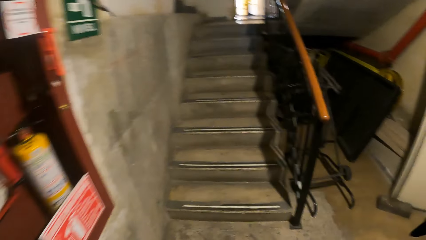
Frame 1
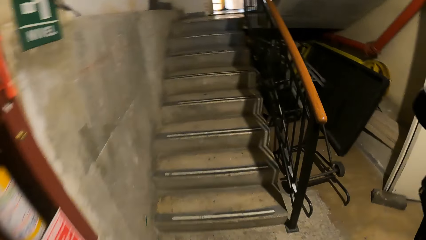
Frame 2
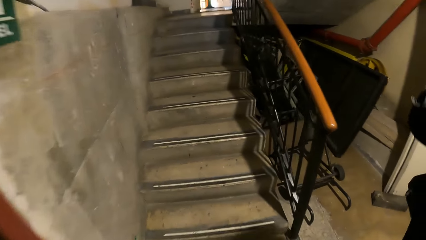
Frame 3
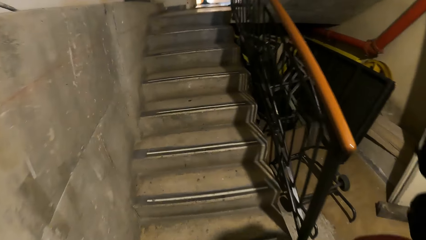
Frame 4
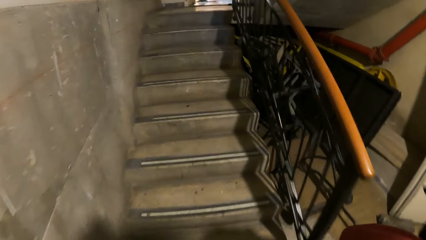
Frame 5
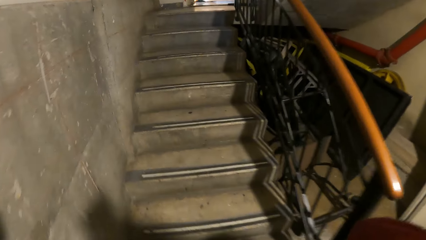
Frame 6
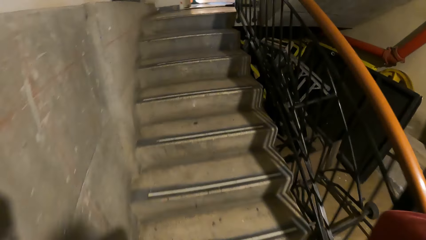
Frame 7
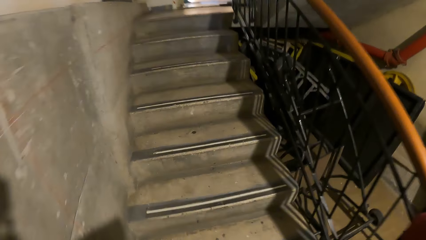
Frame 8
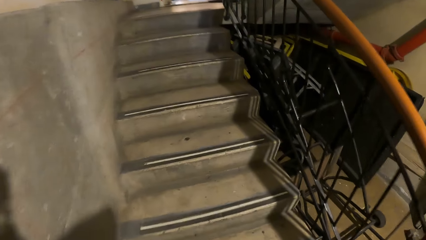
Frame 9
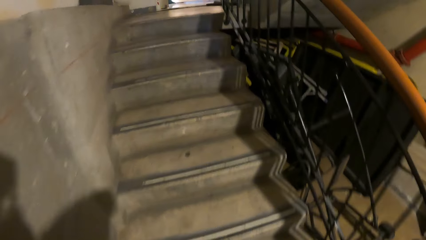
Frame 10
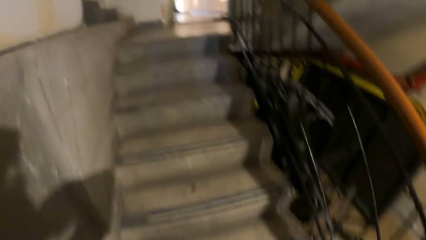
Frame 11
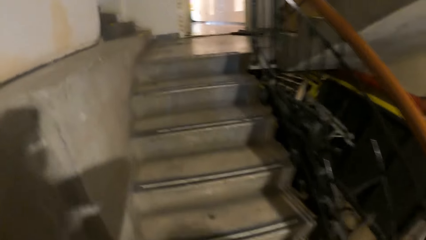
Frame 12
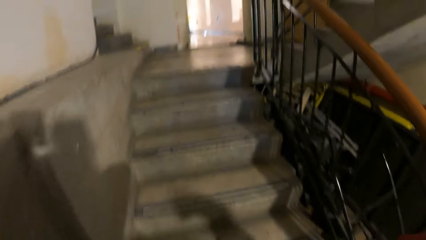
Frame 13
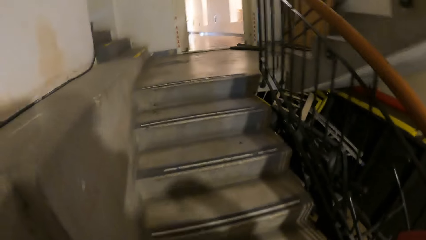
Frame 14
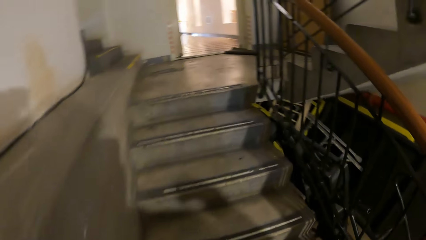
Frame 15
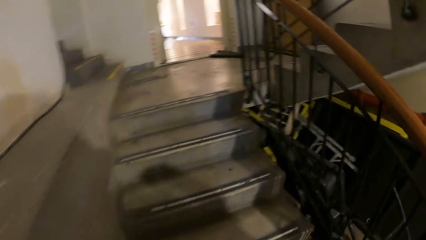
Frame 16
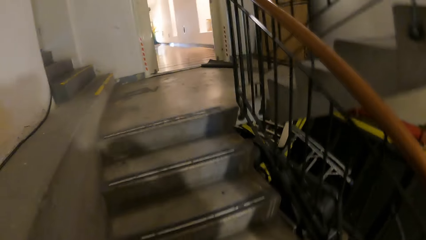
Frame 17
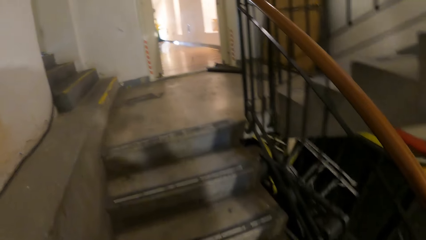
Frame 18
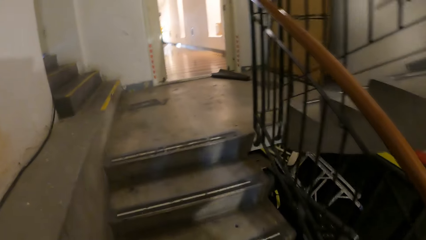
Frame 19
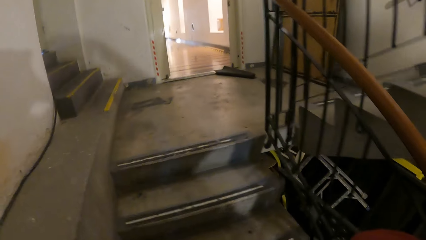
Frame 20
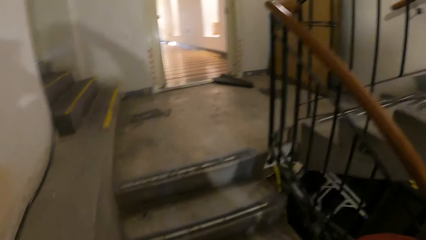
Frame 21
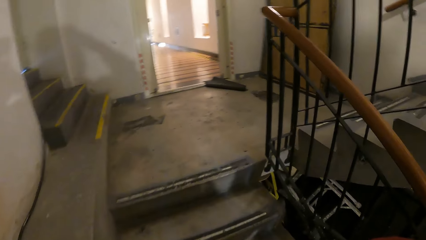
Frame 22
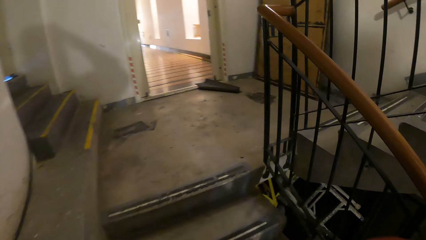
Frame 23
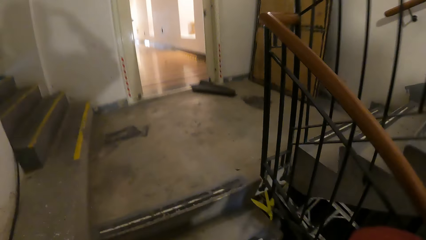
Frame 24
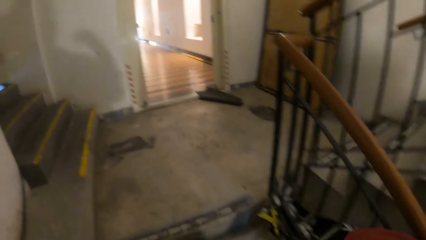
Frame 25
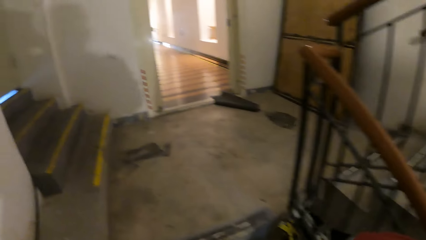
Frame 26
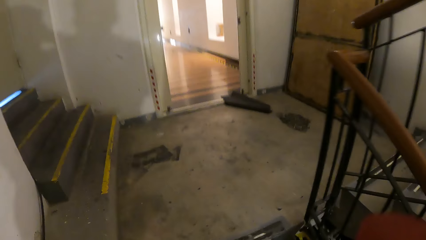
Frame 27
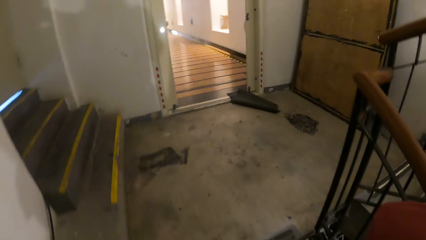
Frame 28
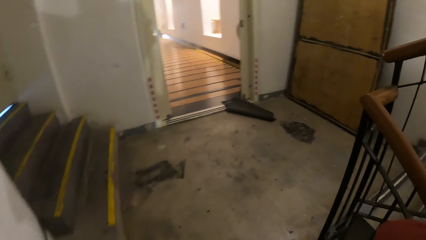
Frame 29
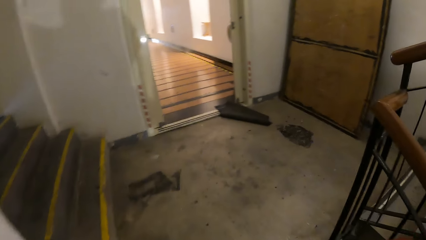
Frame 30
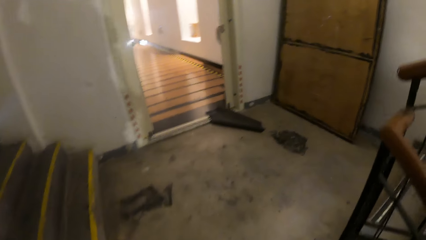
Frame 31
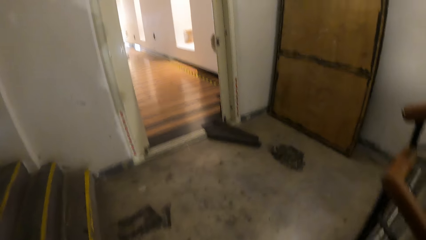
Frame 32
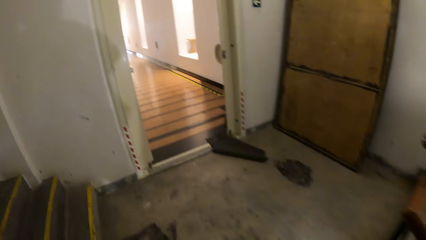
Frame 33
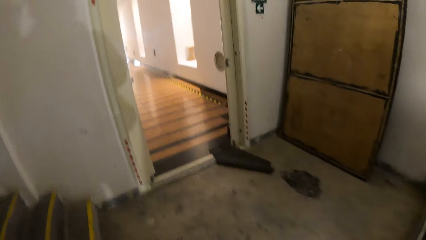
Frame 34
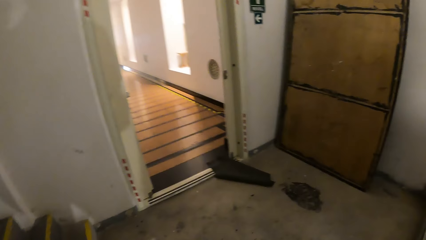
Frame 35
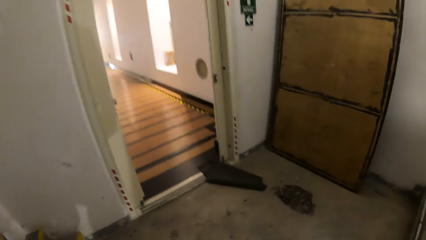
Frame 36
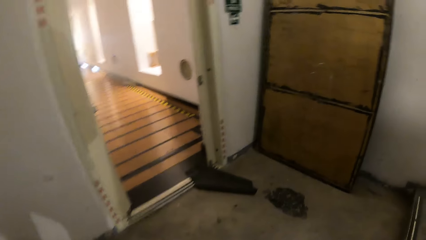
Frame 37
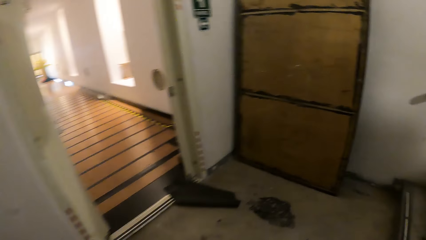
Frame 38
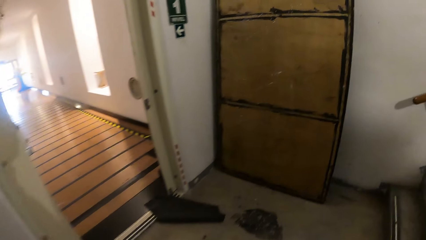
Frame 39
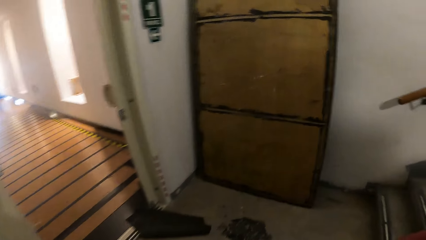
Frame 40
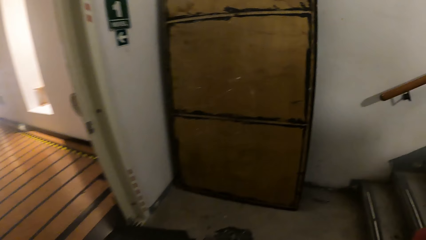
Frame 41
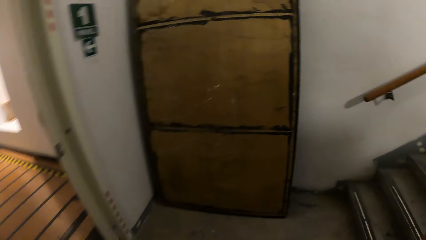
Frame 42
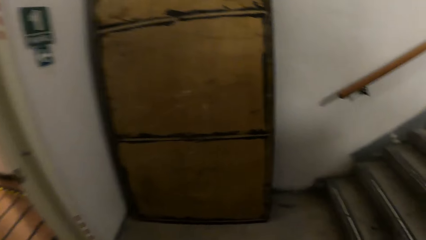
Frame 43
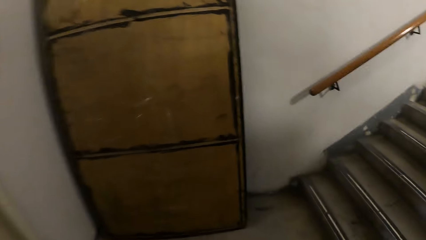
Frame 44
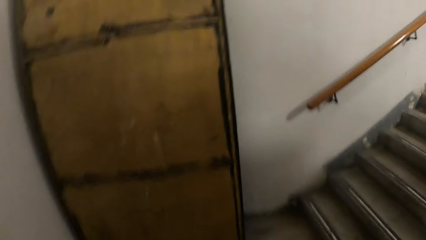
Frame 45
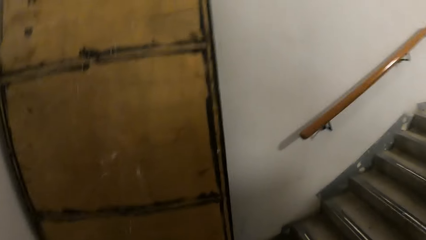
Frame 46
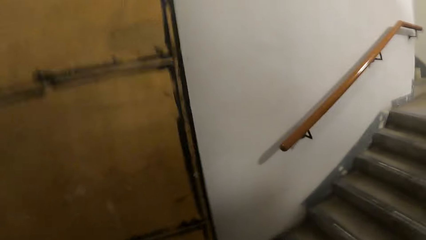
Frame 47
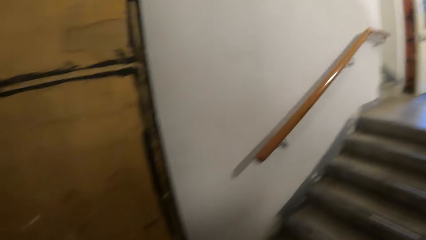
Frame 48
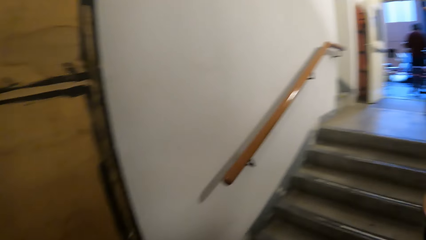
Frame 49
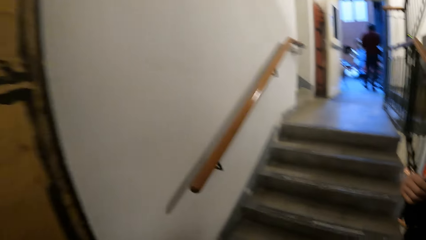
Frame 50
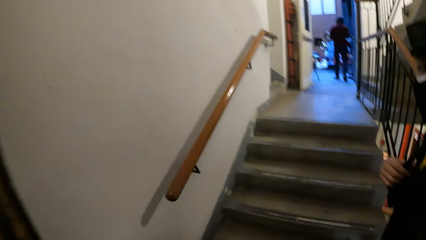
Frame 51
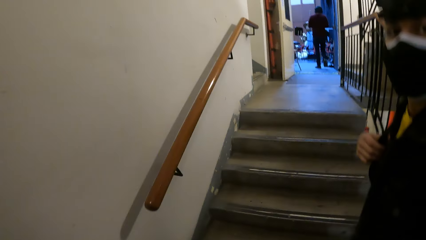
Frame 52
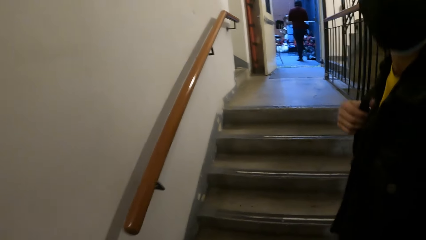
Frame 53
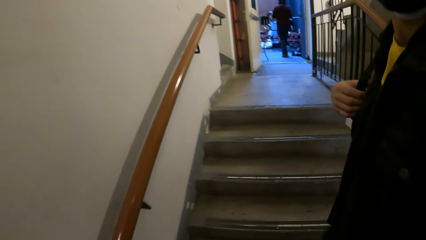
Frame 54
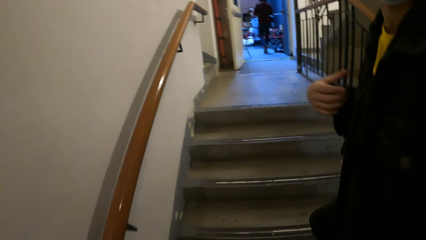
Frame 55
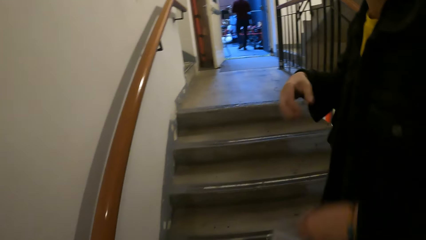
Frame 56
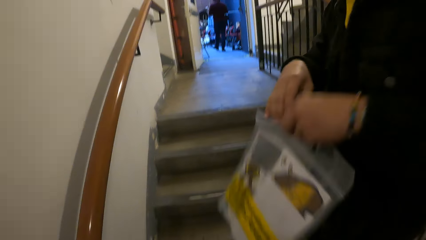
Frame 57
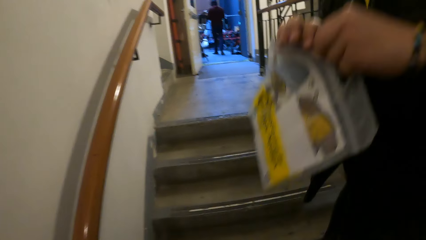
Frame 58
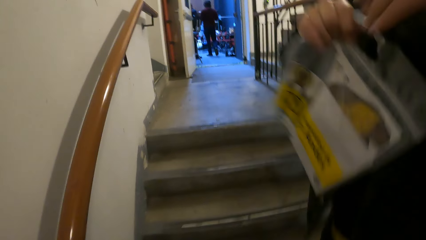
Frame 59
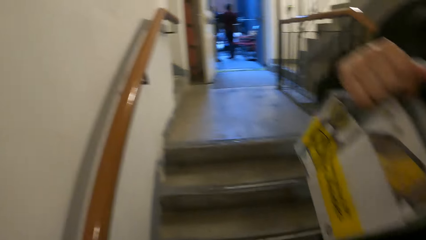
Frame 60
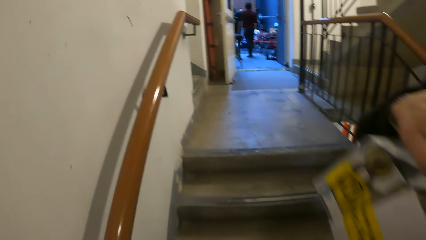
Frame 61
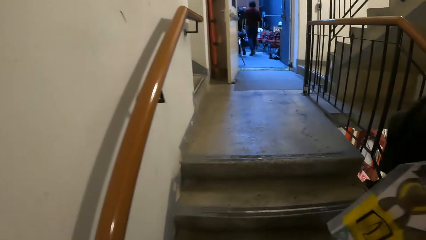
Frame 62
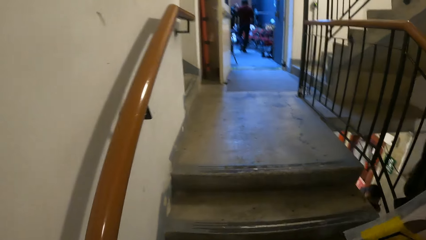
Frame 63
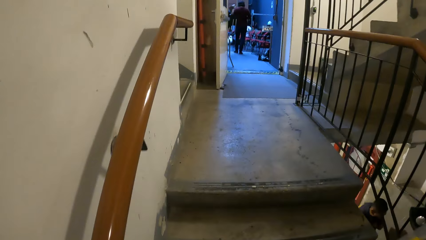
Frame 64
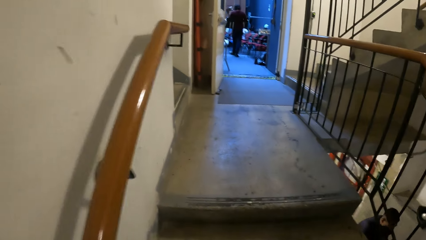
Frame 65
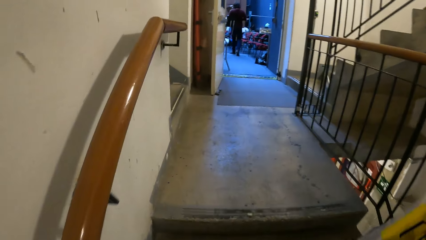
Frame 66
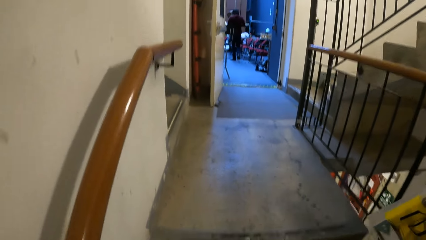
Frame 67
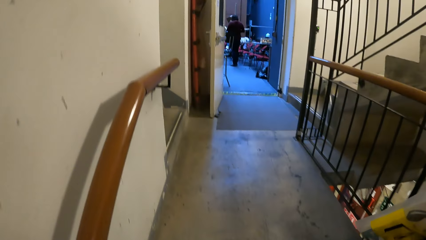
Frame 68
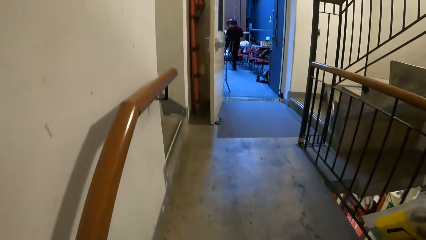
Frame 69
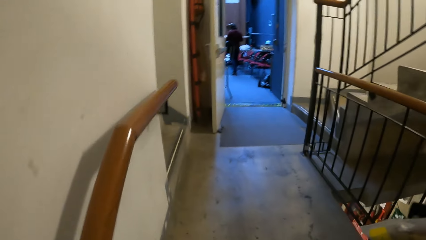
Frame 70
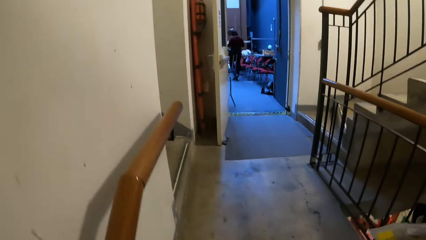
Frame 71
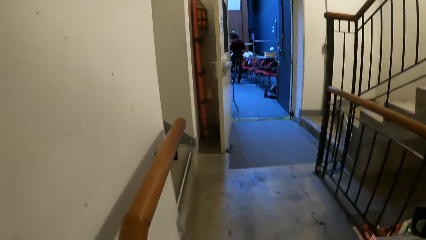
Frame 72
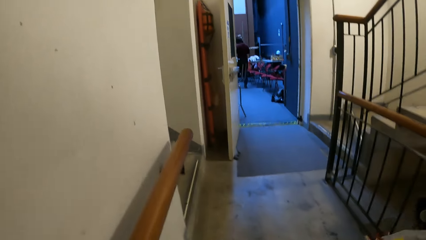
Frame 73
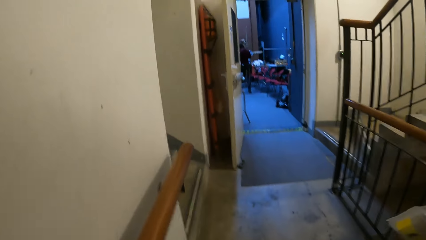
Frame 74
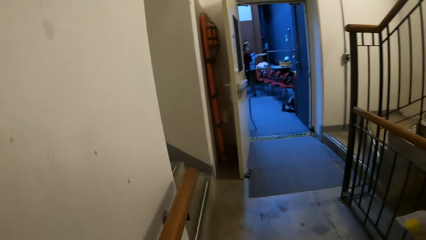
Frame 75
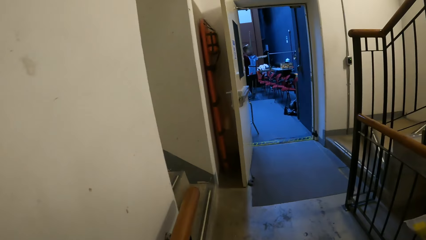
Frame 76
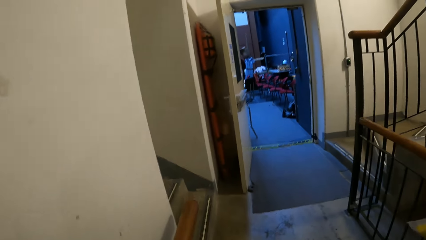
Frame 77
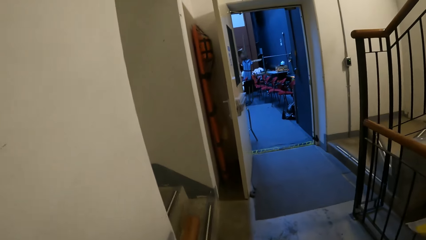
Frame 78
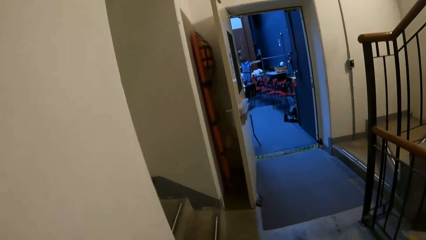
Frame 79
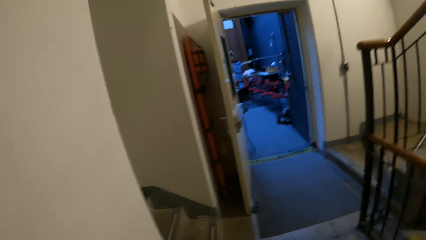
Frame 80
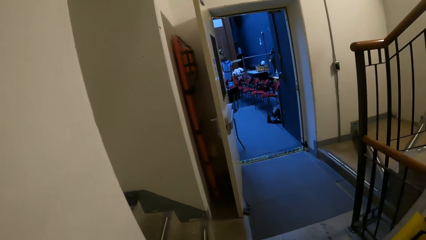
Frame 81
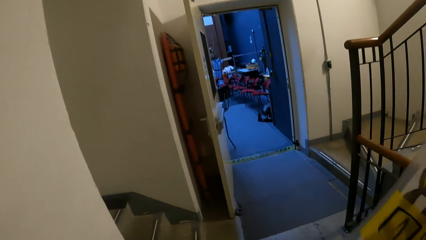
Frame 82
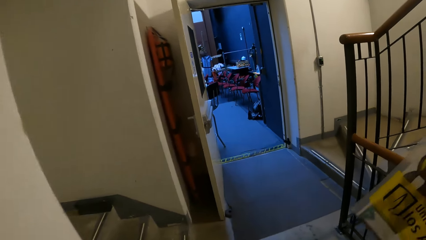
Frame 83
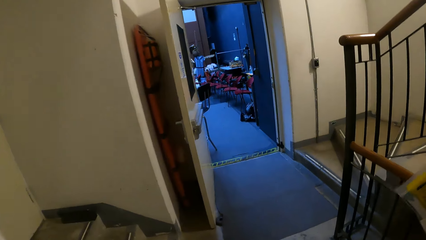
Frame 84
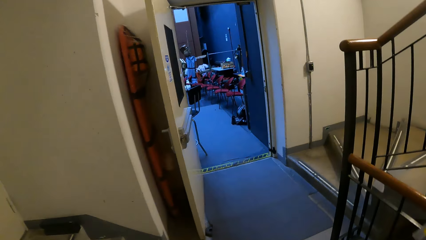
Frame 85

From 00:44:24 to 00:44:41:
The camera wearer goes upstairs. The man passes the plastic bag from his left hand to his right hand.
